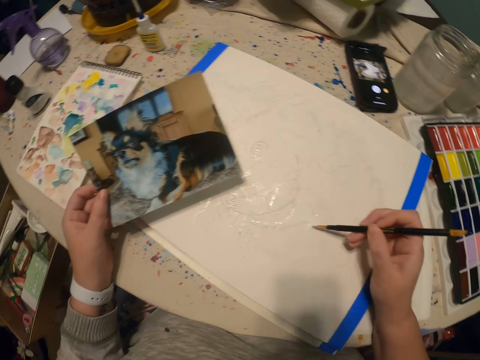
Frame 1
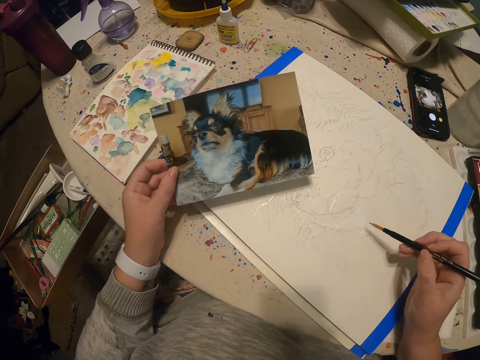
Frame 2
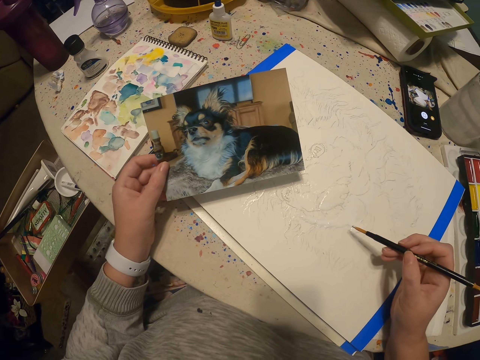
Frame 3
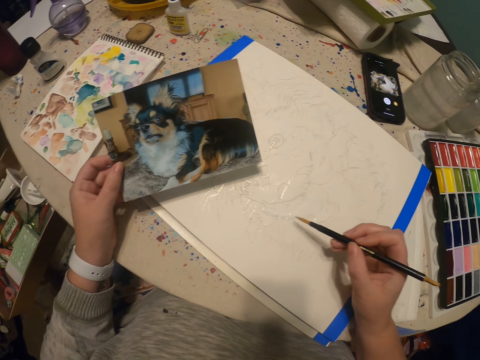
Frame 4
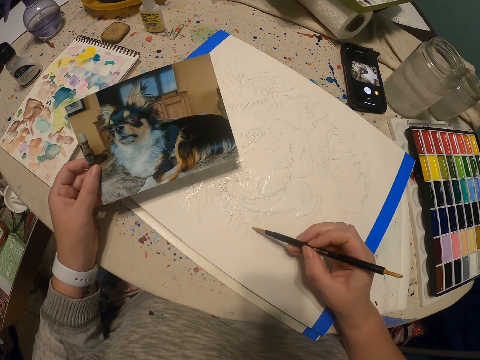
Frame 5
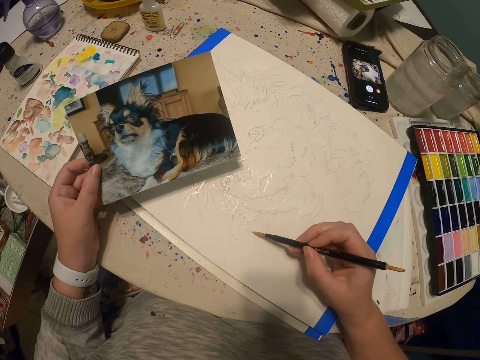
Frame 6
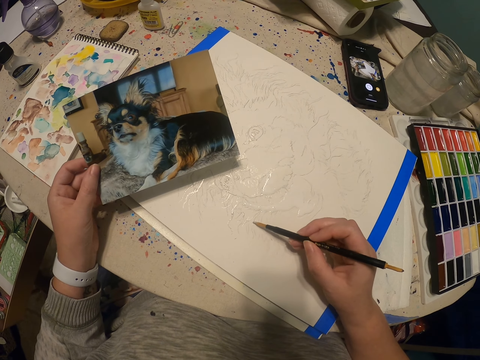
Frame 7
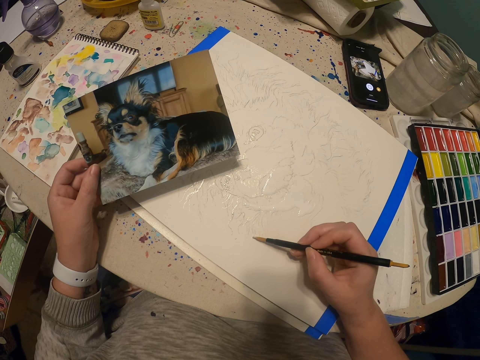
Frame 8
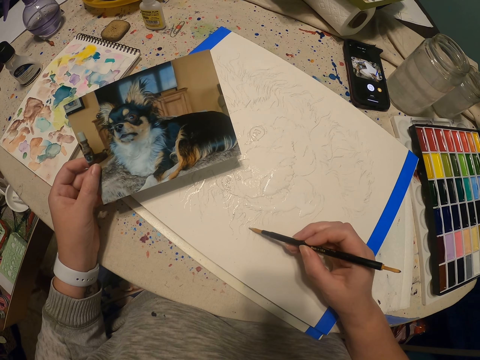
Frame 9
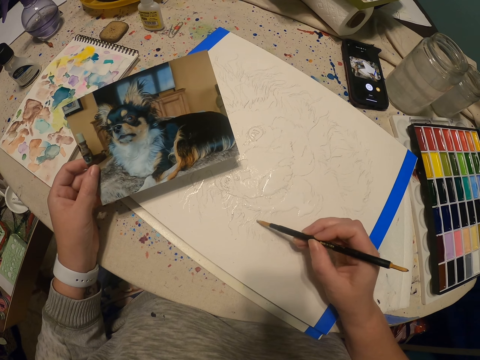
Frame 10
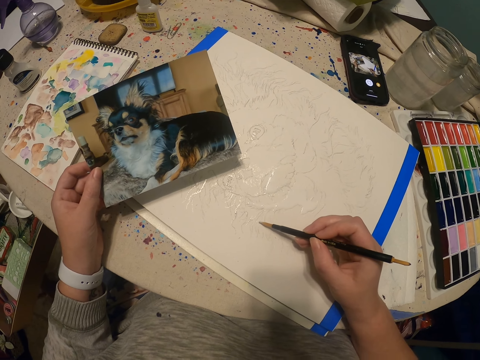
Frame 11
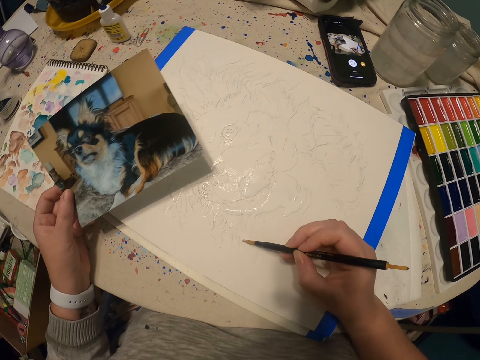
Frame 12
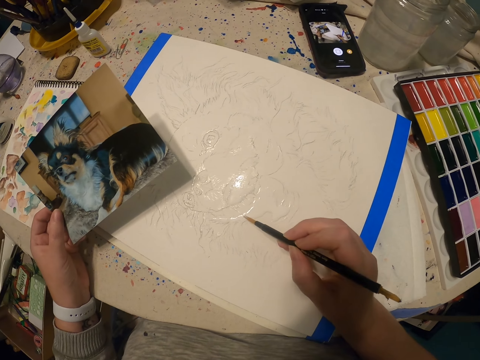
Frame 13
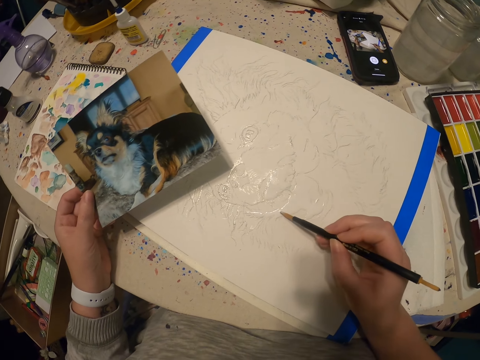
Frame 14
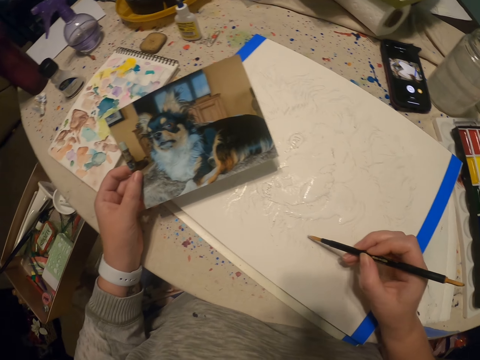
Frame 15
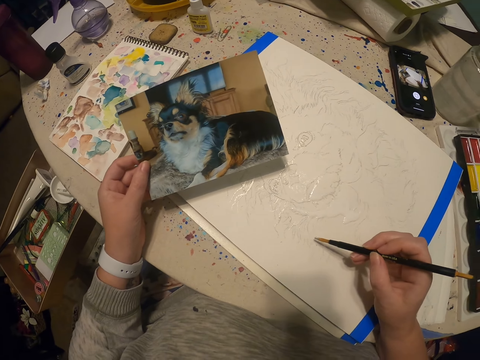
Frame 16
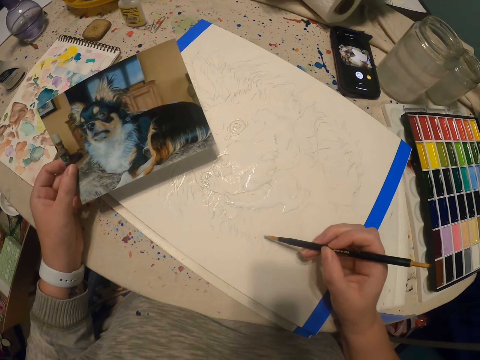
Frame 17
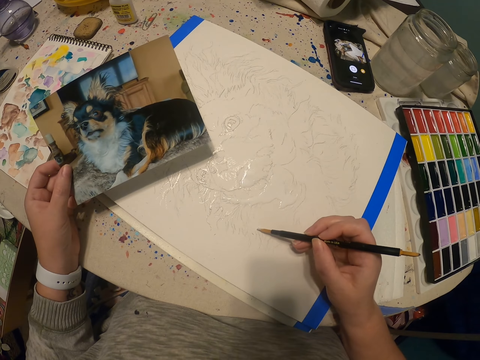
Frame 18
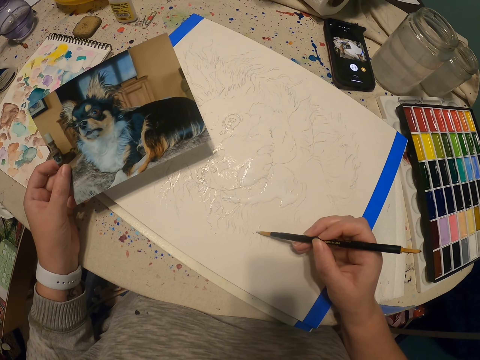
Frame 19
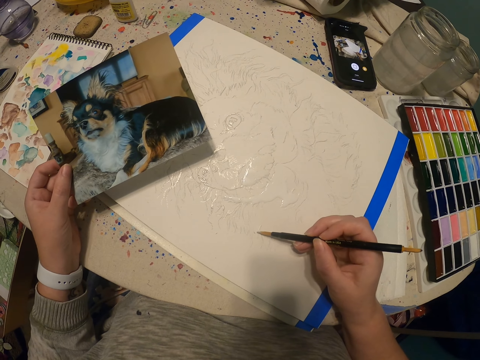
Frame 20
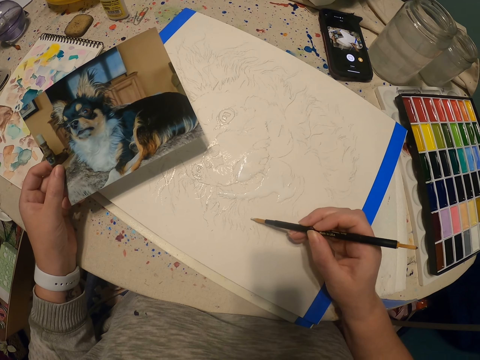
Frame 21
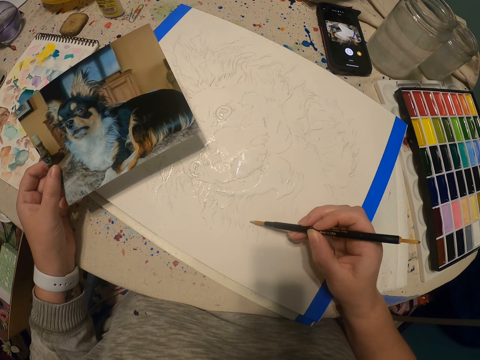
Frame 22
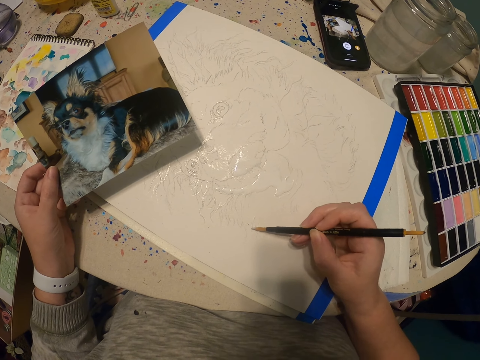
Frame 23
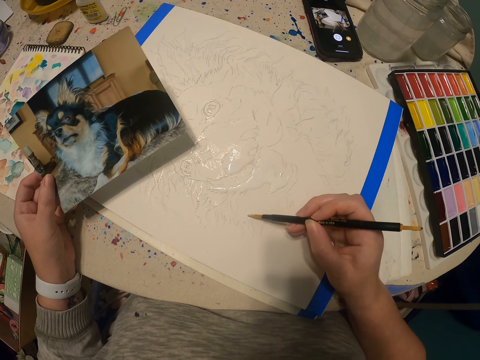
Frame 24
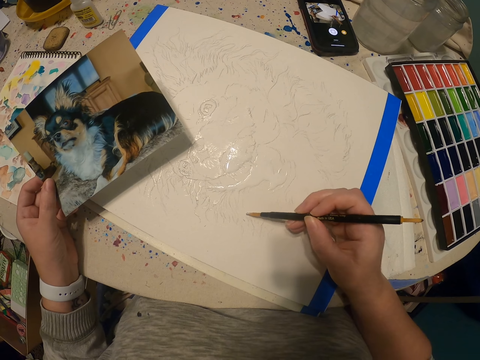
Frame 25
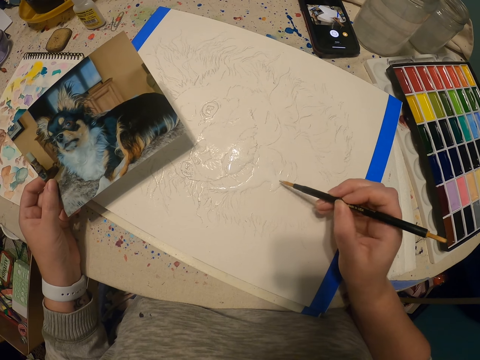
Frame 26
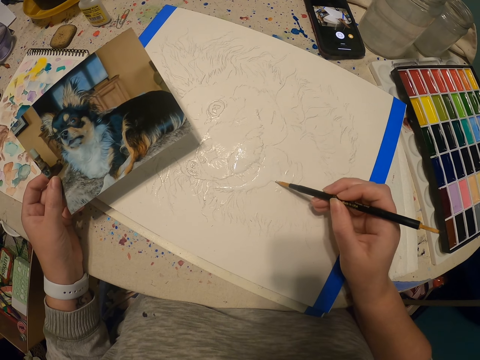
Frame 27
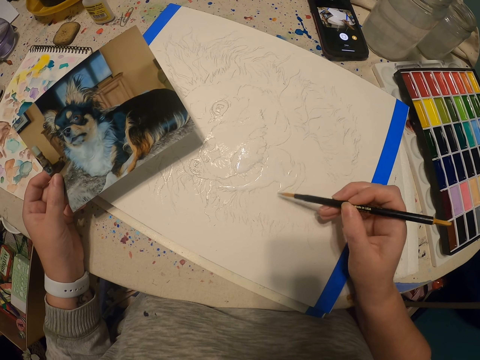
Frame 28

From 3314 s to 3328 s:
The camera wearer views the picture. They paint using the paintbrush.

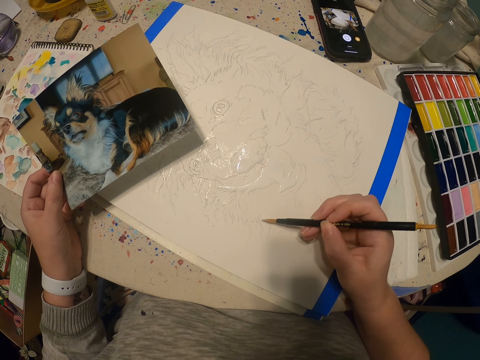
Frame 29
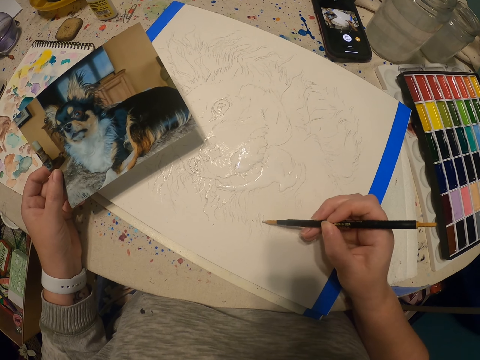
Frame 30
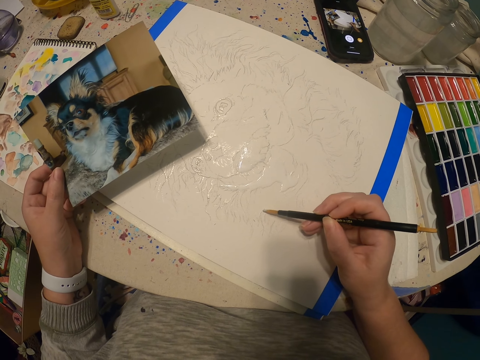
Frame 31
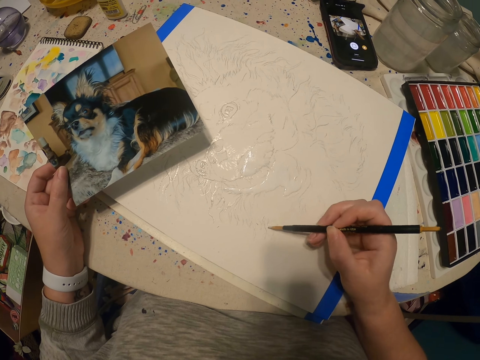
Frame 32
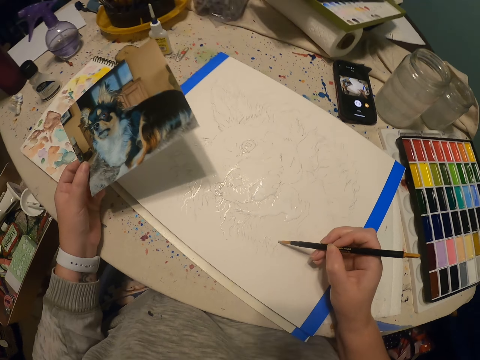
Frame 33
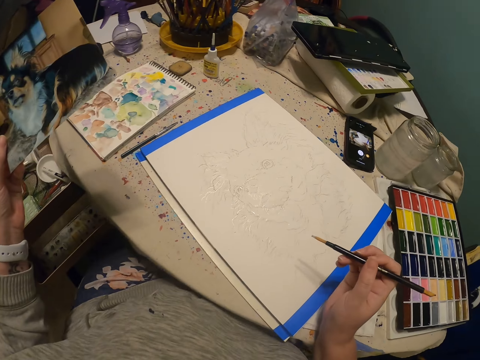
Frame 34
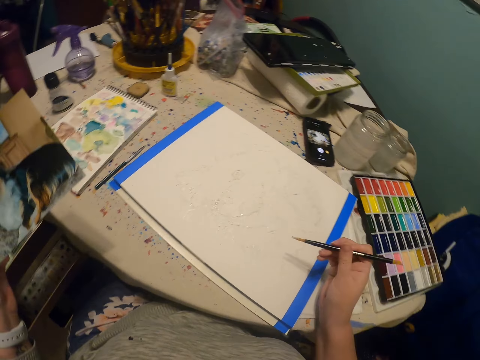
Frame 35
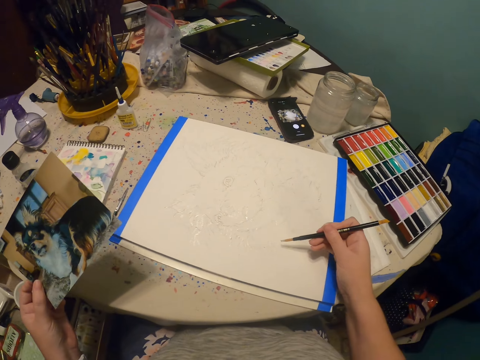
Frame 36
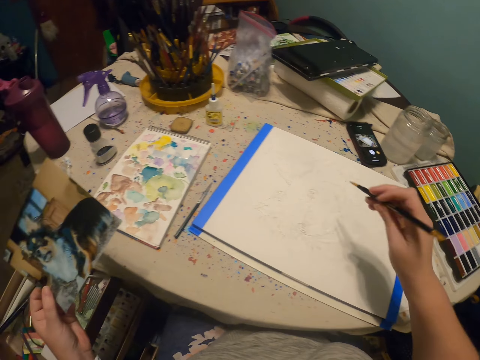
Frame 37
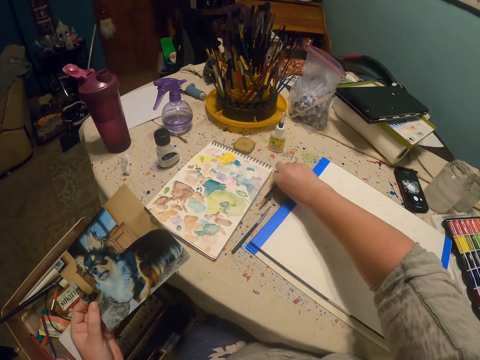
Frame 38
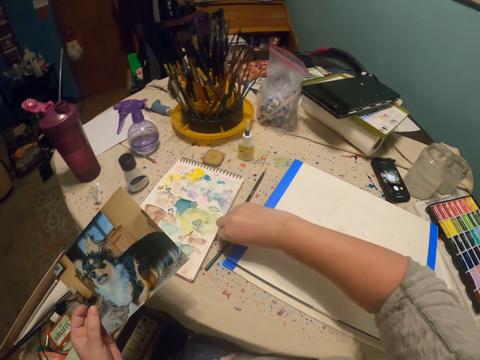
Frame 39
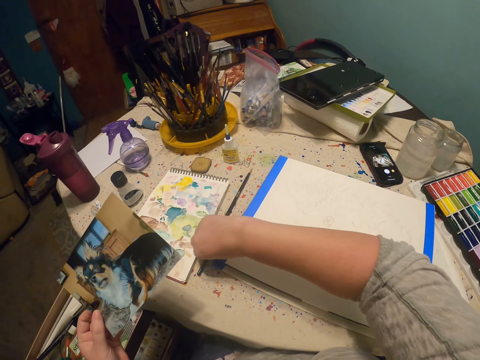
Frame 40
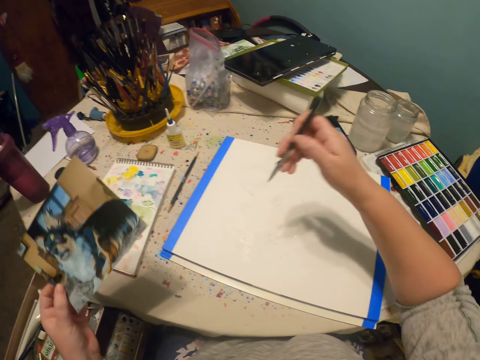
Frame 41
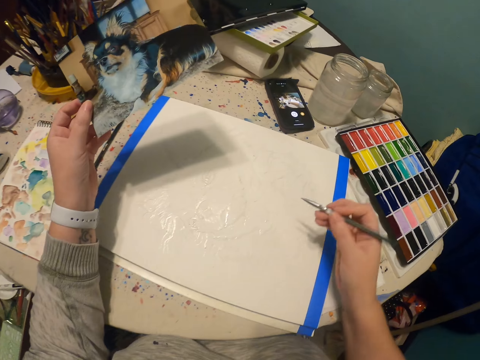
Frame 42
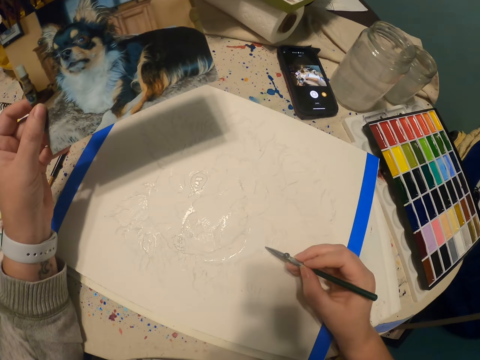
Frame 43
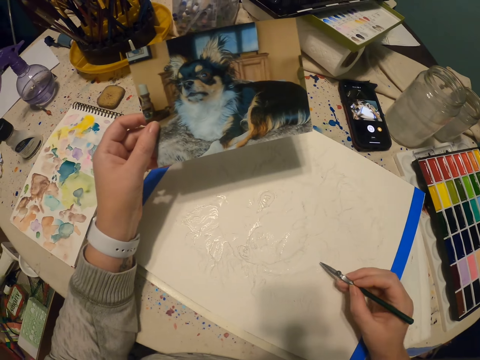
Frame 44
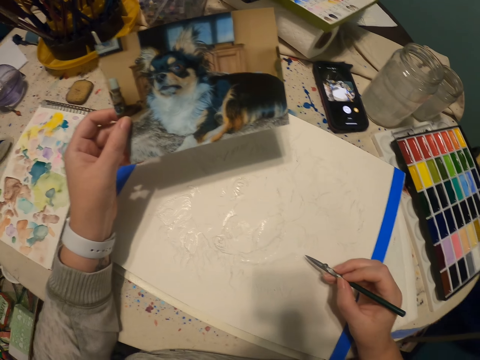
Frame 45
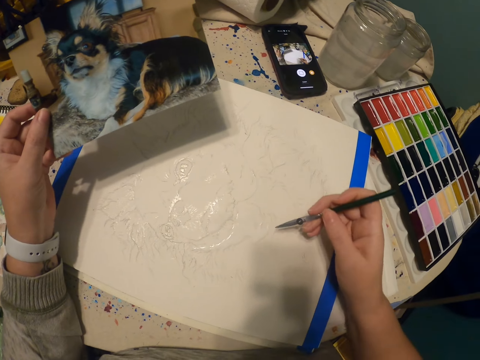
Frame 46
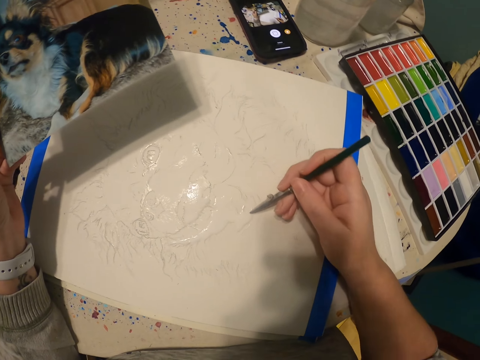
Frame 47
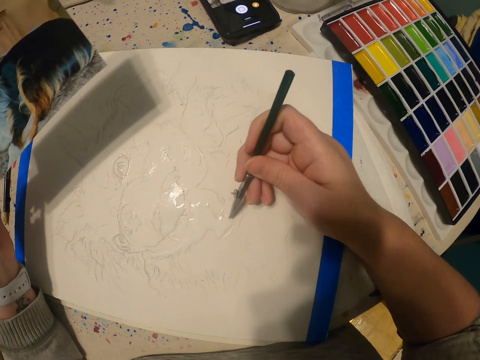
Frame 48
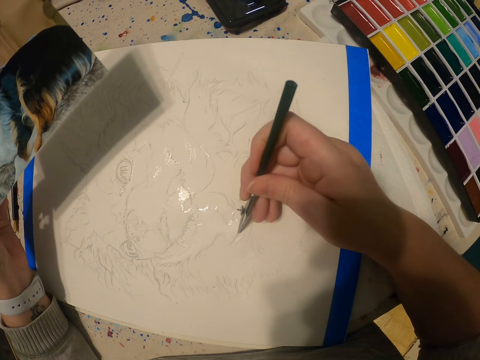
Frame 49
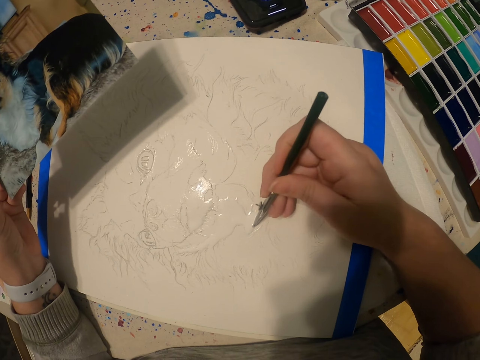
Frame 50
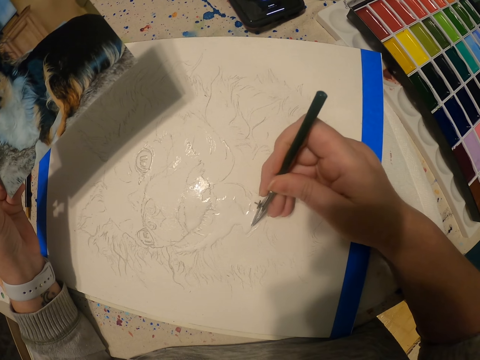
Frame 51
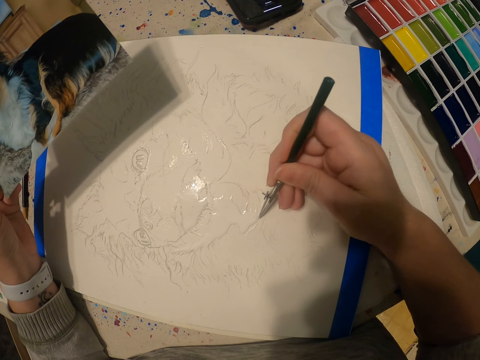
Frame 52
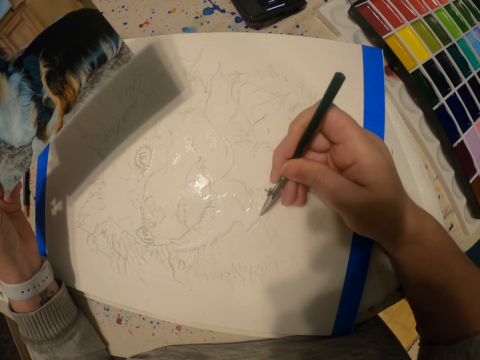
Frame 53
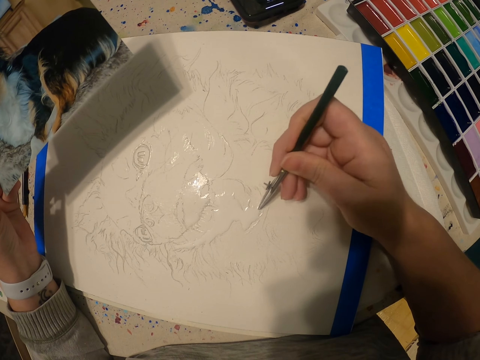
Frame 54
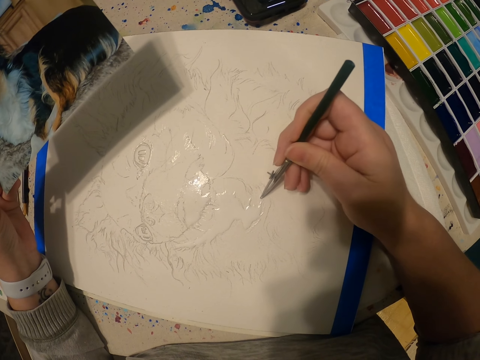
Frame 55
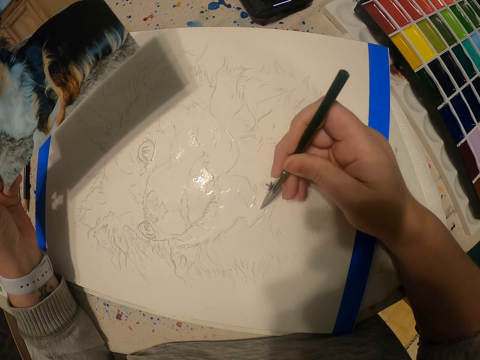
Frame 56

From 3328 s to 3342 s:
The camera wearer adjusts hands. He puts the paint brush on the worktable. He picks up a paint brush or pen on the worktable. He adjusts hands. He draws on a paper with the pen. He holds a picture of a dog on his hand. He paints on the paper using the paintbrush.
